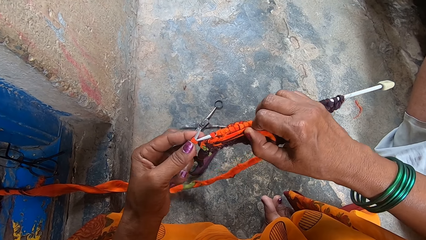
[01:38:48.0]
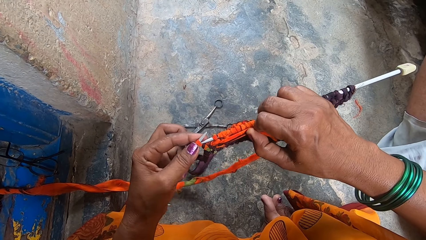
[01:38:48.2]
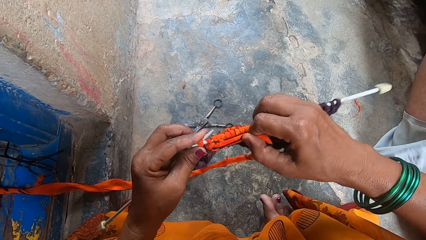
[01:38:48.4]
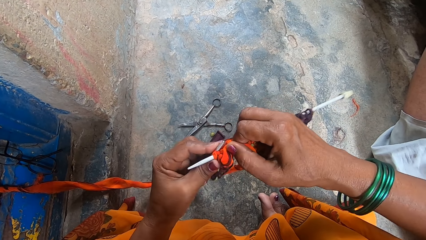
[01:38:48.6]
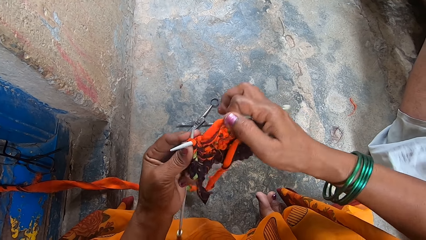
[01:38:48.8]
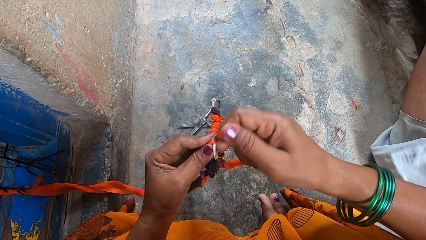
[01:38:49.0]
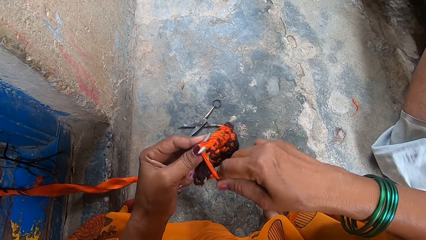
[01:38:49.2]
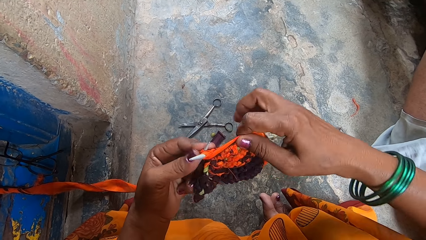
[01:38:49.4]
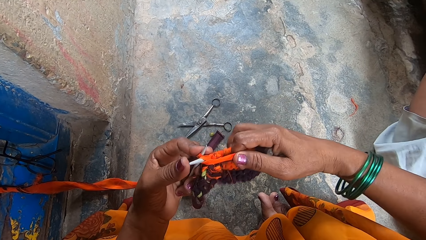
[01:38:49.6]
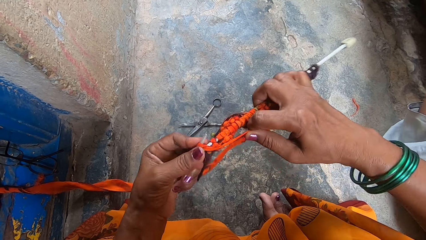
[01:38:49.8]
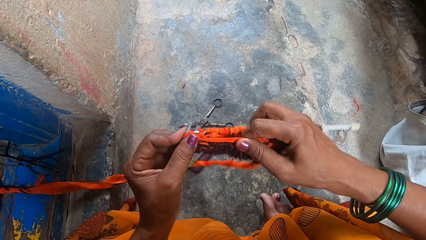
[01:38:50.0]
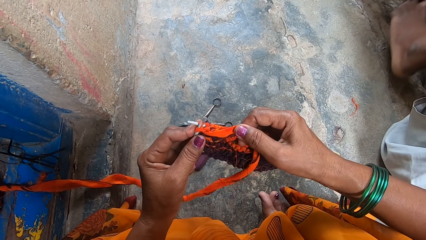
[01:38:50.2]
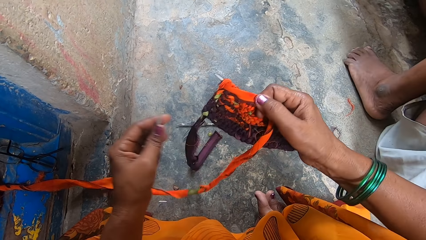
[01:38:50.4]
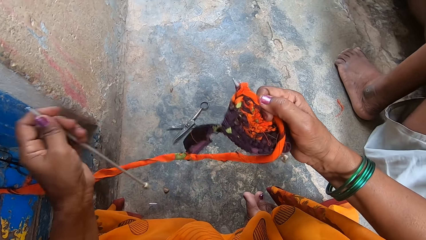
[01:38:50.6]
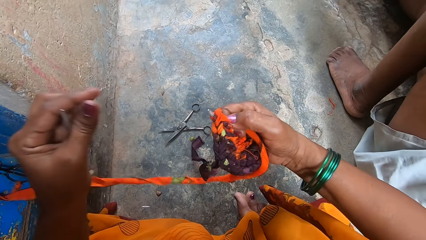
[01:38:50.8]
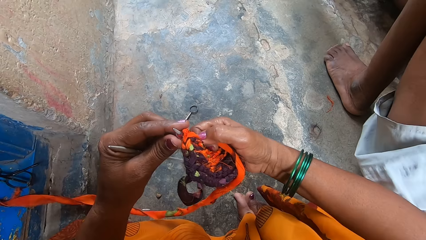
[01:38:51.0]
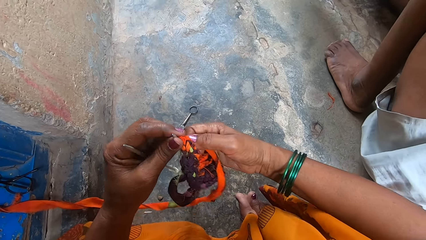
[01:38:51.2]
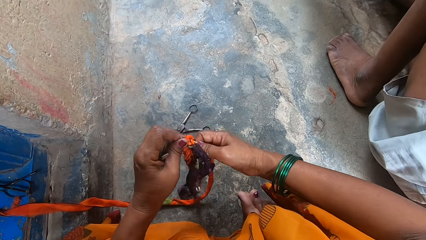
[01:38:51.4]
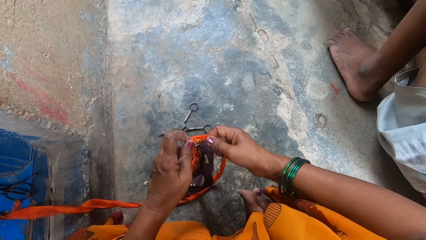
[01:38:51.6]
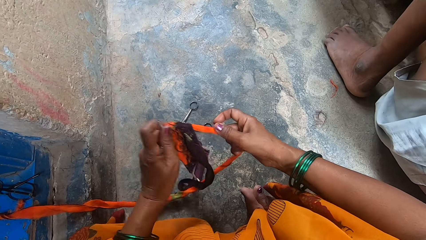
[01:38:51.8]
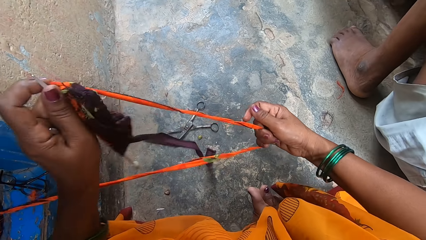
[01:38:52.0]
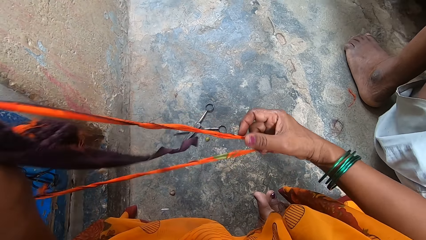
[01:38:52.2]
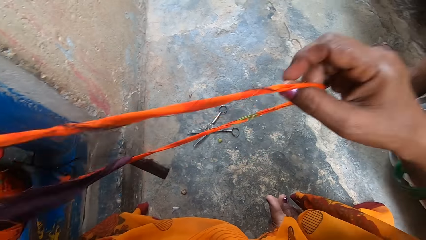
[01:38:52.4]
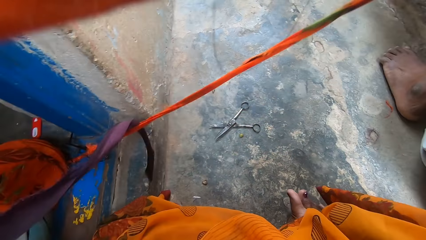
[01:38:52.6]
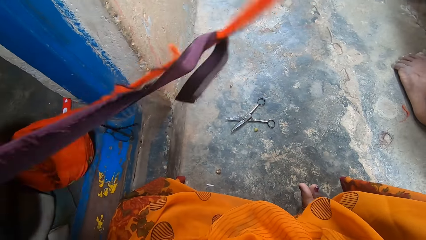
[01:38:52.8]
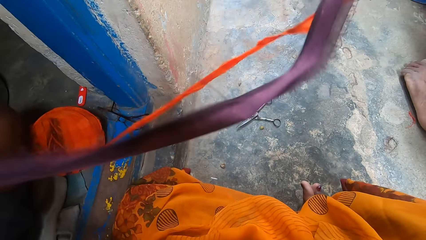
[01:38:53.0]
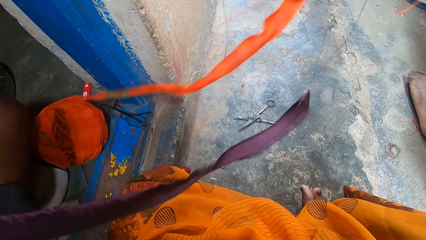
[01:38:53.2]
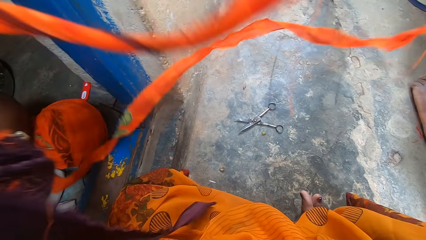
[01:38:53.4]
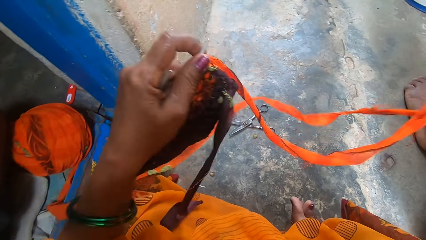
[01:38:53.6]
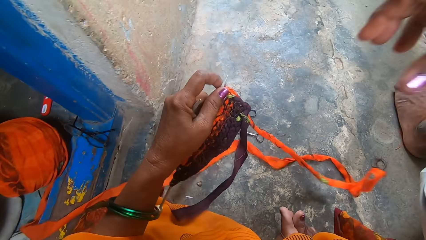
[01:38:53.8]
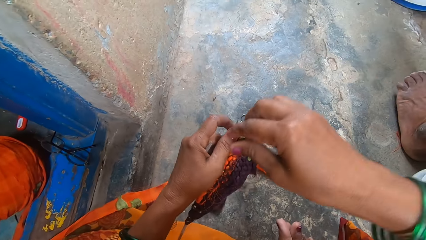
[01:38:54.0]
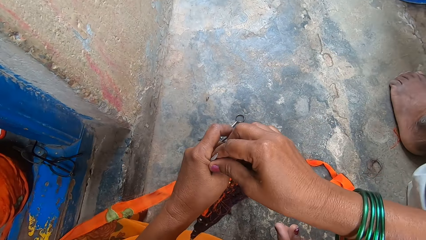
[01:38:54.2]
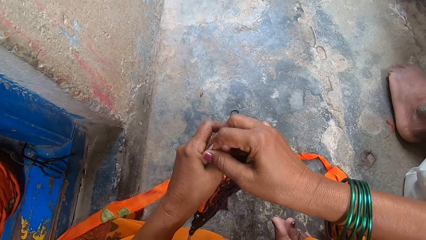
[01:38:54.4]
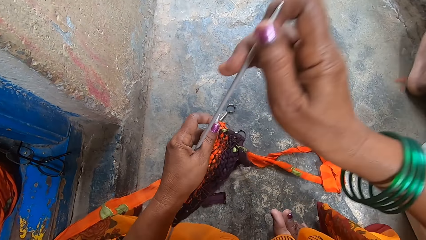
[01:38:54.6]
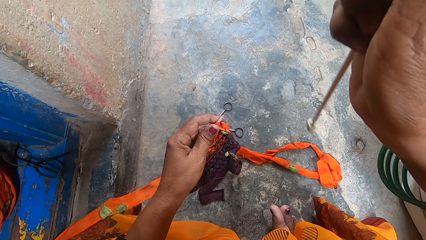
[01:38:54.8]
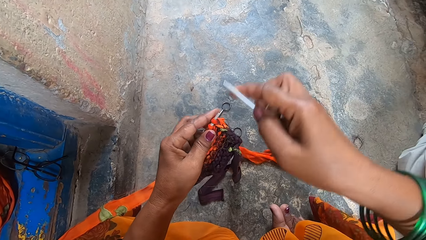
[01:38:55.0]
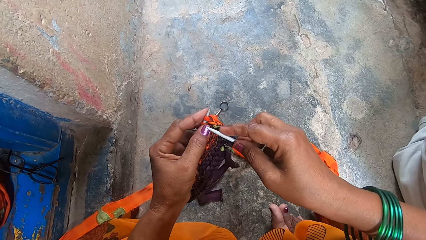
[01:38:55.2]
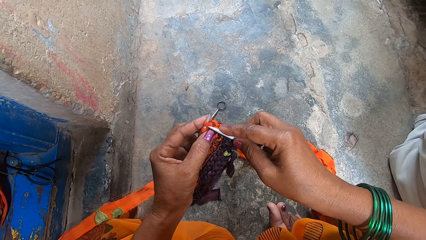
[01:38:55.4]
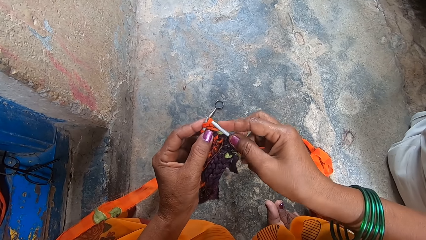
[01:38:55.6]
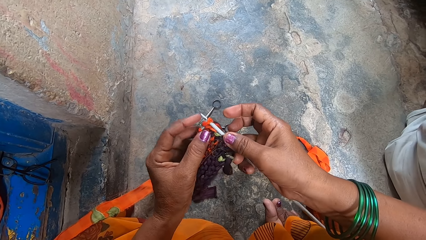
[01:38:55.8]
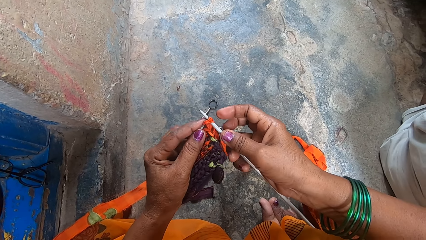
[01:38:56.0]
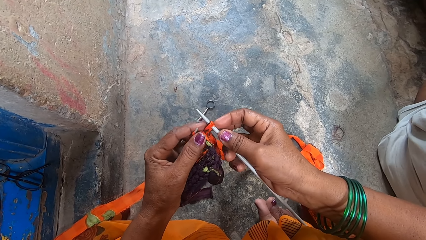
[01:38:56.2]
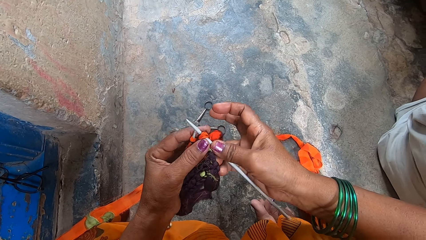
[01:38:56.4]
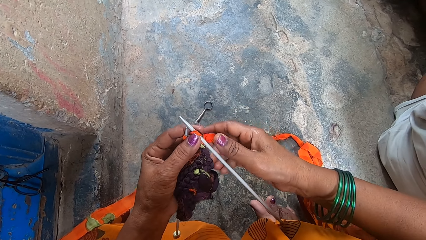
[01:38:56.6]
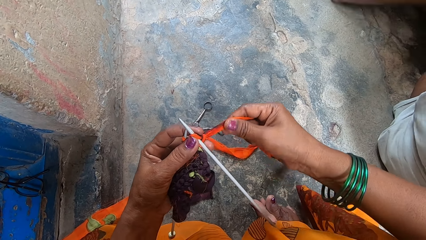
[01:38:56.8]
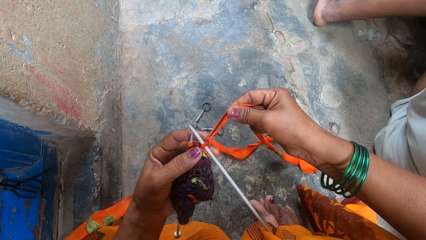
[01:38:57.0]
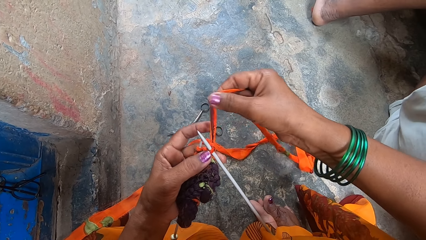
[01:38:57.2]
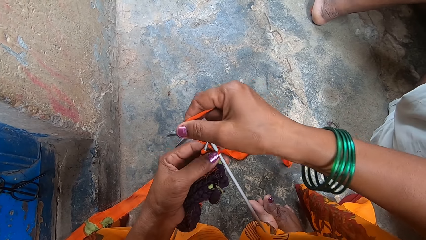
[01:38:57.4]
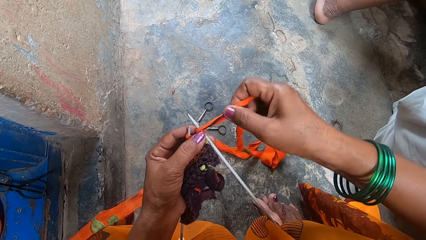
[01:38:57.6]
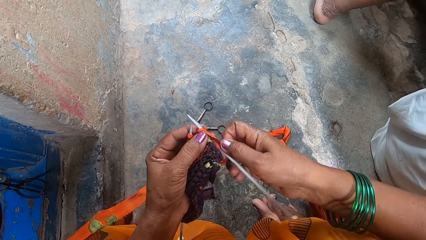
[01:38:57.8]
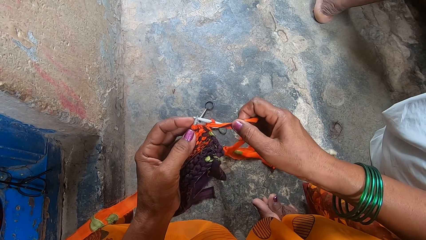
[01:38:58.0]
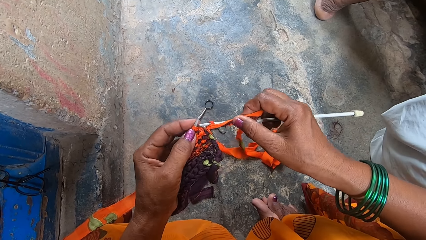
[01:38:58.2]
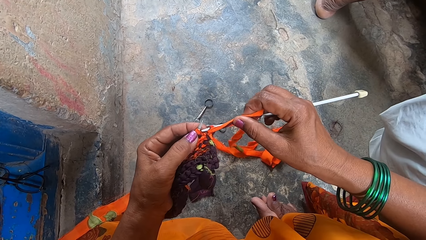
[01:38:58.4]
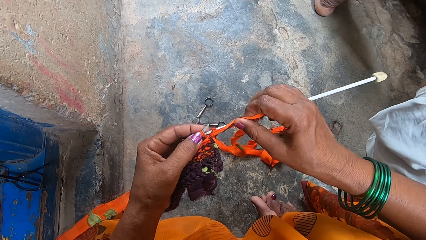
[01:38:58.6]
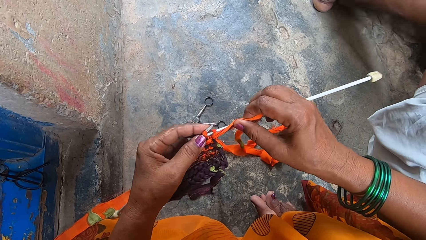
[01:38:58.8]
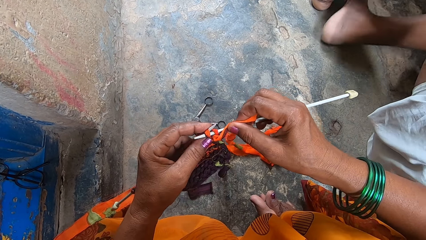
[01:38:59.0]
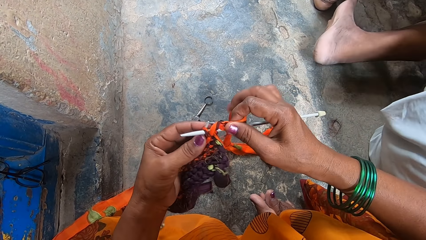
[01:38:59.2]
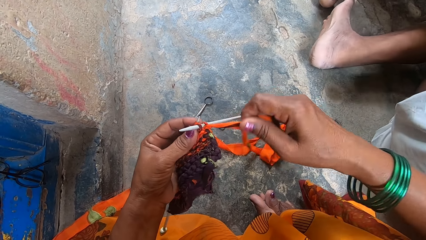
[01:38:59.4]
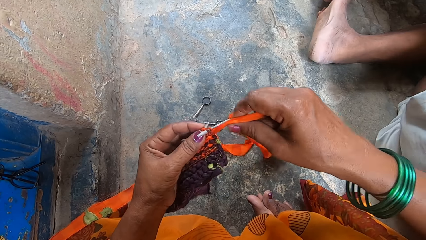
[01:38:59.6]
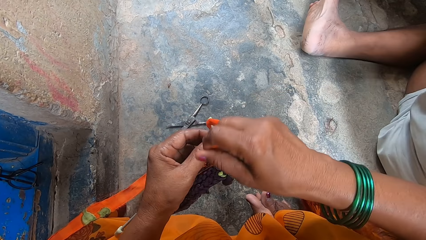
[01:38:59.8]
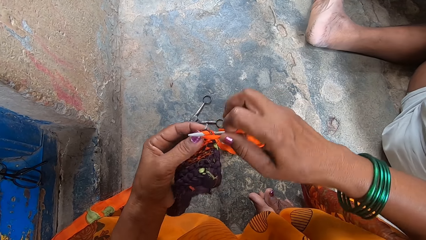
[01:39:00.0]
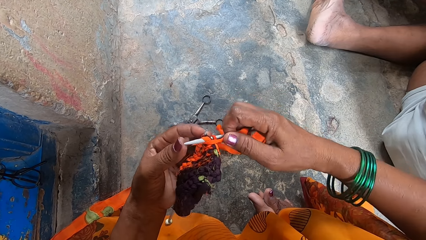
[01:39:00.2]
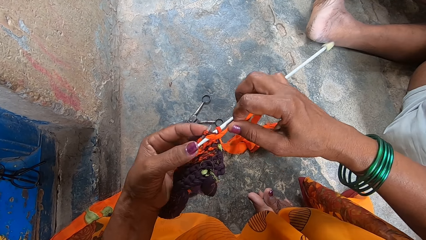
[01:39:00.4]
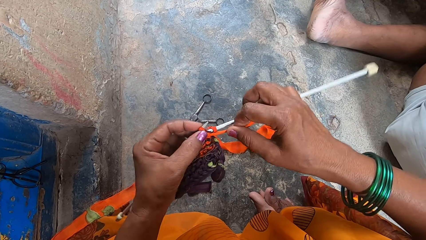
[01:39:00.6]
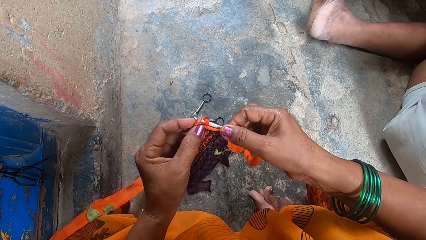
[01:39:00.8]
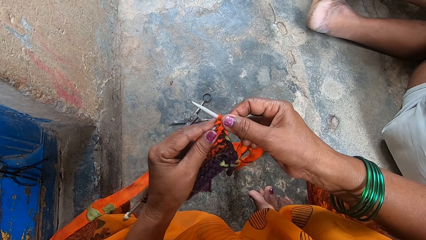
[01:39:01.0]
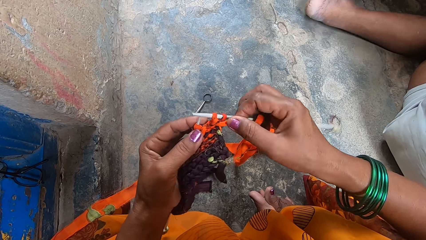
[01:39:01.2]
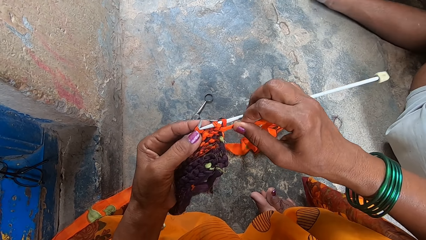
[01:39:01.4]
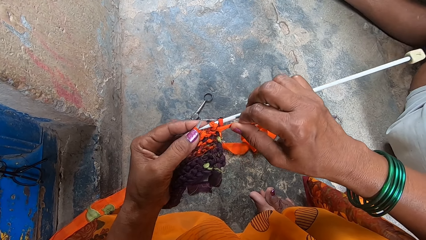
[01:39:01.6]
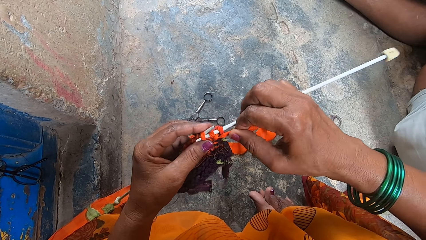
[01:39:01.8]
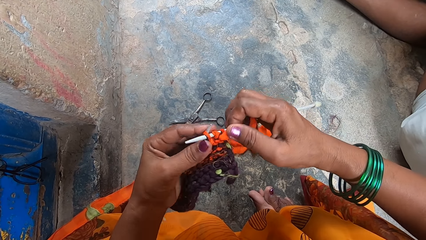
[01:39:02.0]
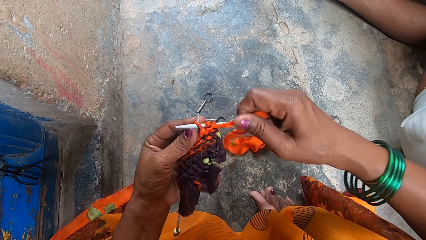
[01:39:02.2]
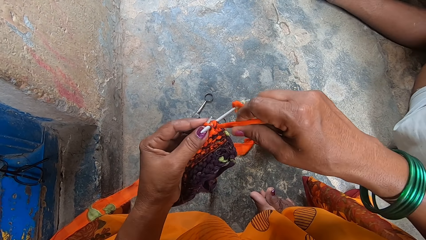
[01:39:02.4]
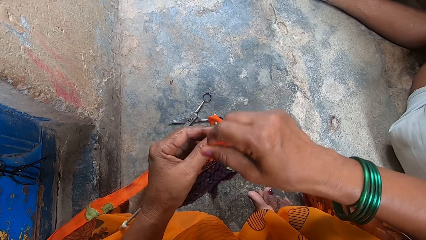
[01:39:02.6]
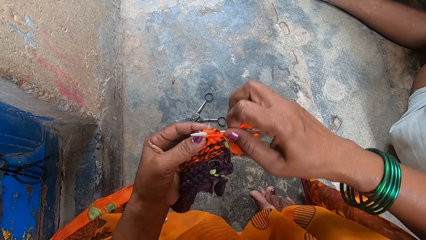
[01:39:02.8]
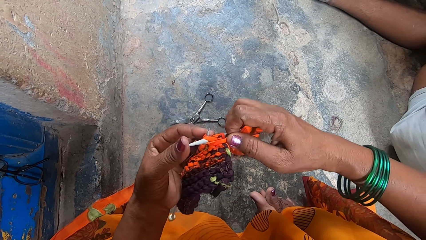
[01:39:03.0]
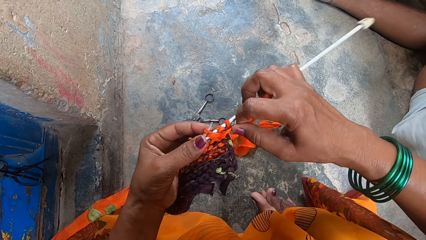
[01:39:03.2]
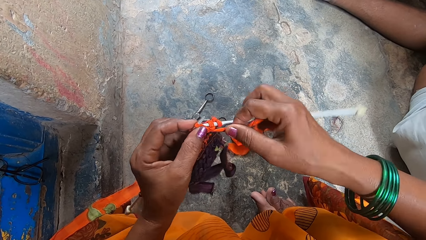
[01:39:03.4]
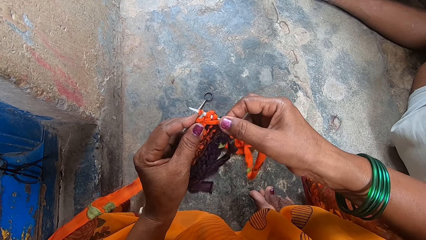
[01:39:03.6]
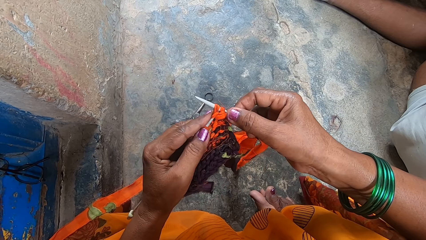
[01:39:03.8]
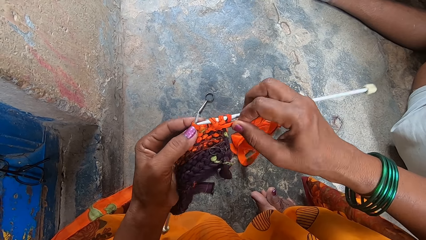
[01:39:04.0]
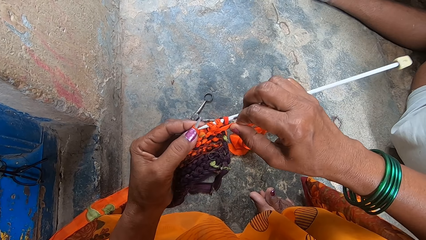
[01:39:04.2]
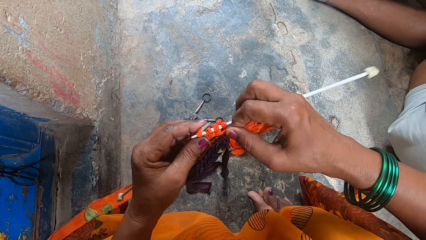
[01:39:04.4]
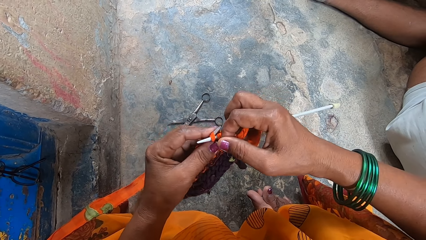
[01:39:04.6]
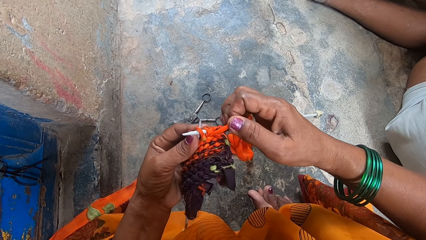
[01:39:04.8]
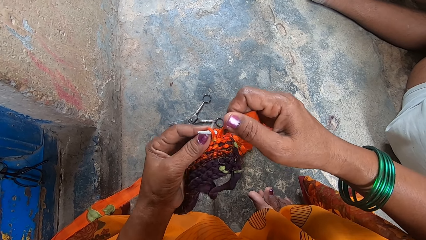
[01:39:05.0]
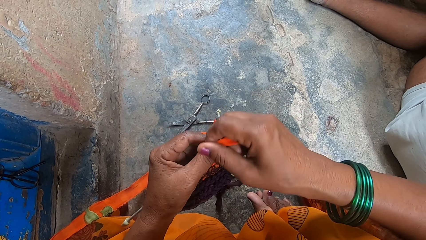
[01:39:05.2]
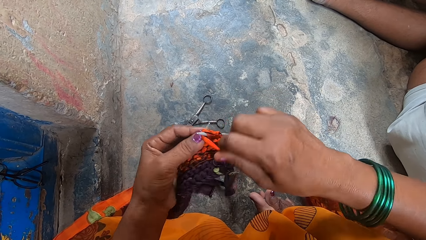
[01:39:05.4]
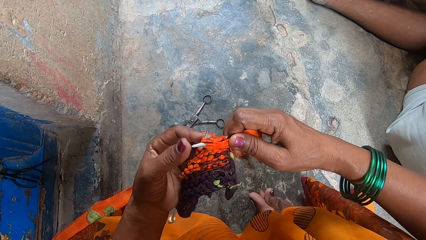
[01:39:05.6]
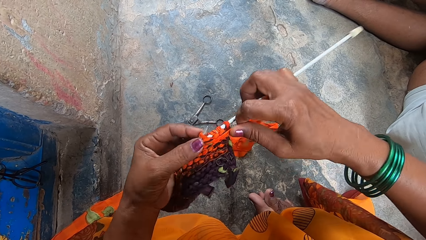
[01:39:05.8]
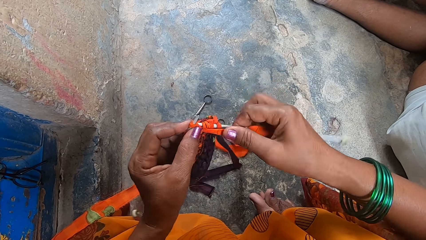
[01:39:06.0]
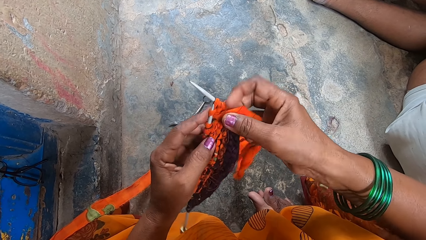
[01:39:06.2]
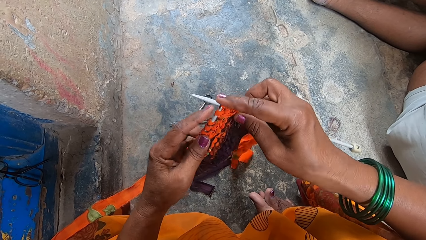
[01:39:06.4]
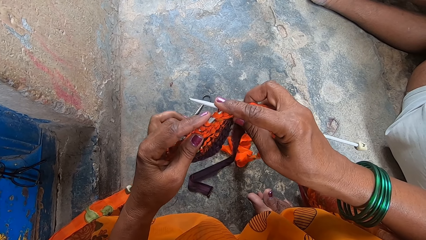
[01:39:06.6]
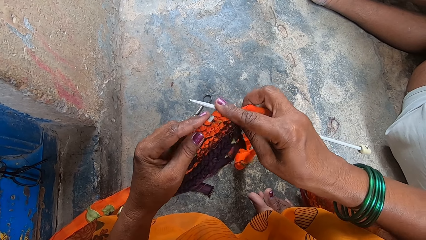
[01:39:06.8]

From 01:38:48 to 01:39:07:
The camera wearer removes the left knitting needle from the fabric yarn. She turns the material to the other side. She hits the bottom of the knitting needle on the material on the floor. She pulls the fabric yarn with her right hand. A man puts his feet down. The camera wearer takes the knitting needle to her right hand. She fixes the knitting needle on the material. She continues knitting the fabric yarn. The man changes sleeping position.
